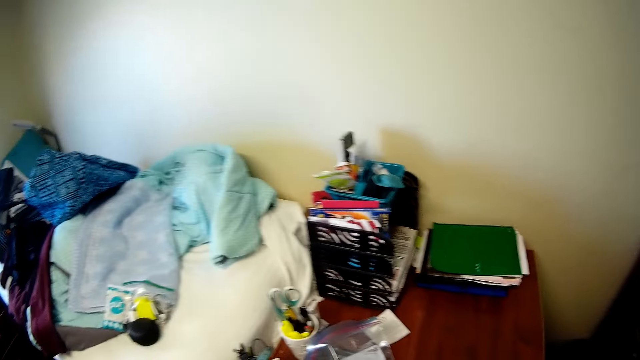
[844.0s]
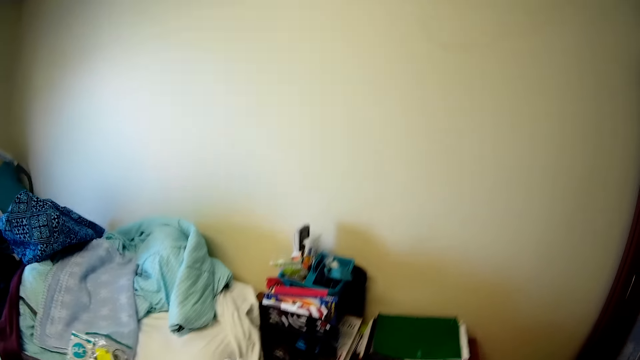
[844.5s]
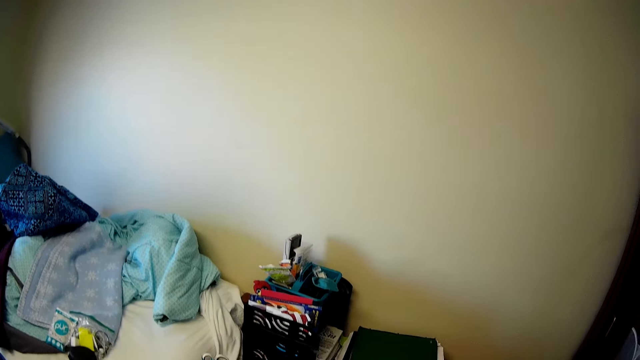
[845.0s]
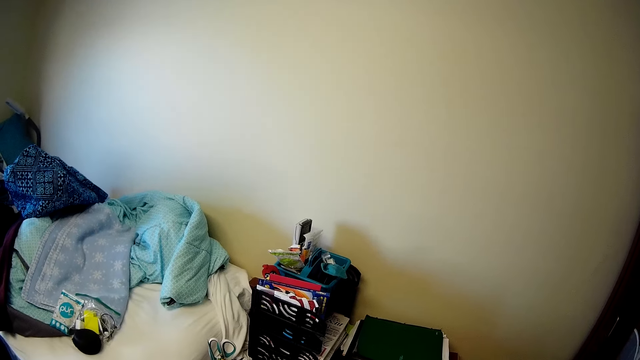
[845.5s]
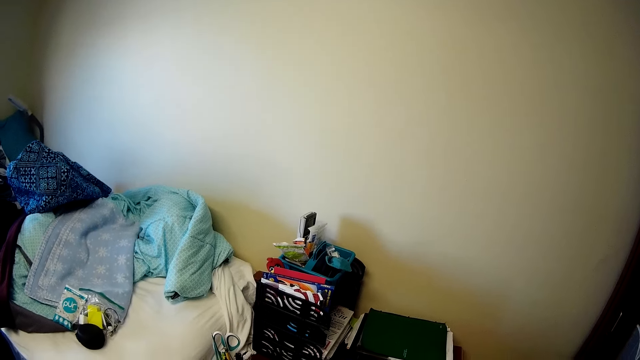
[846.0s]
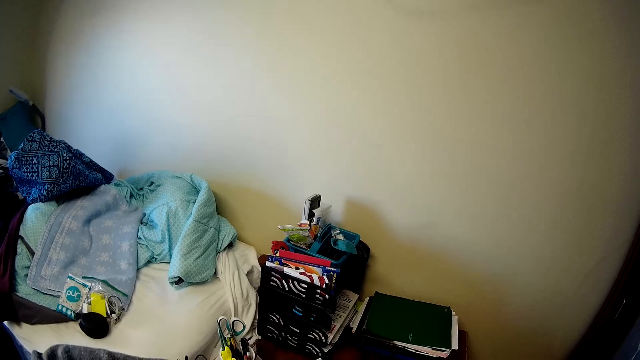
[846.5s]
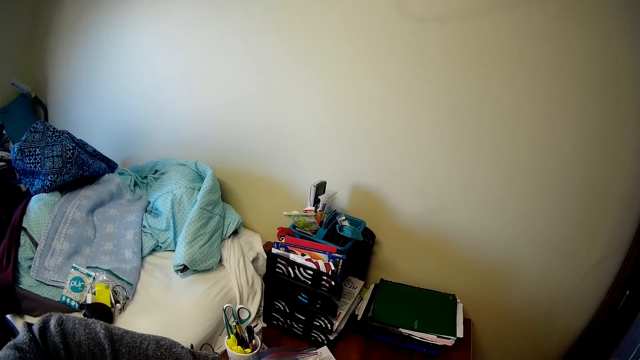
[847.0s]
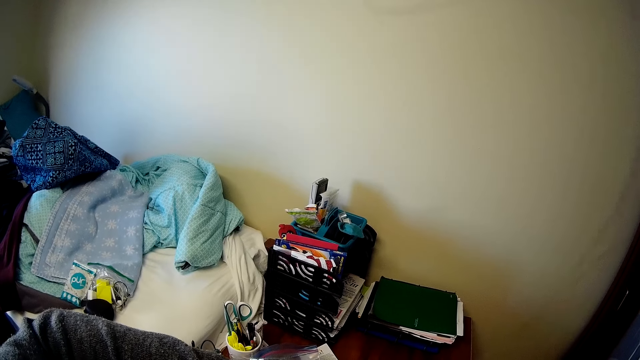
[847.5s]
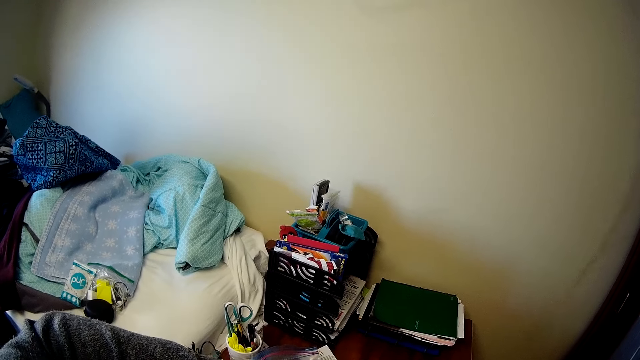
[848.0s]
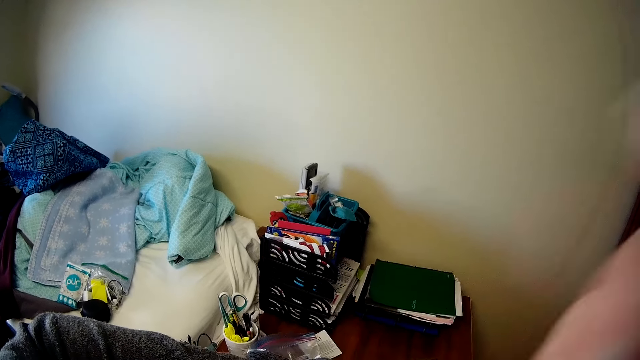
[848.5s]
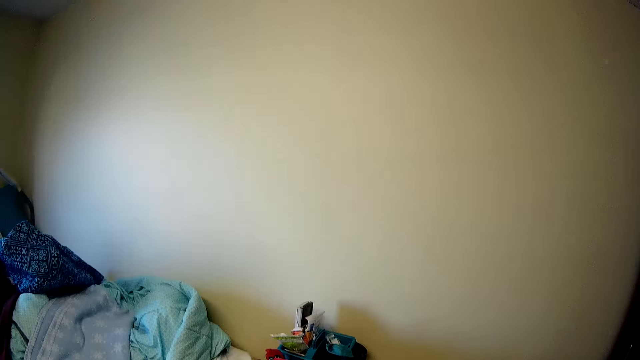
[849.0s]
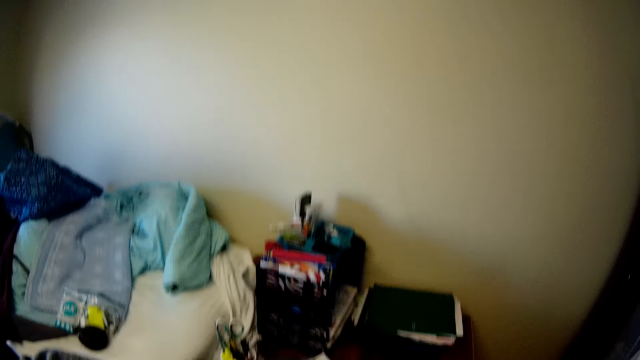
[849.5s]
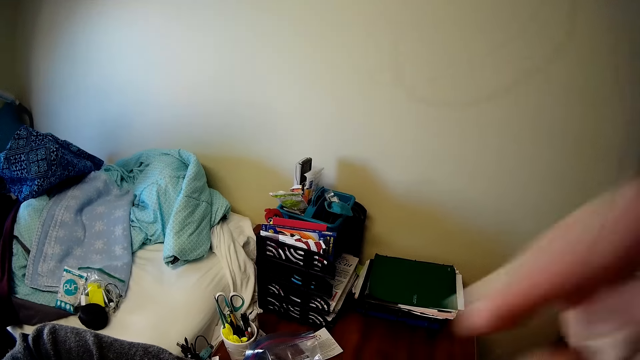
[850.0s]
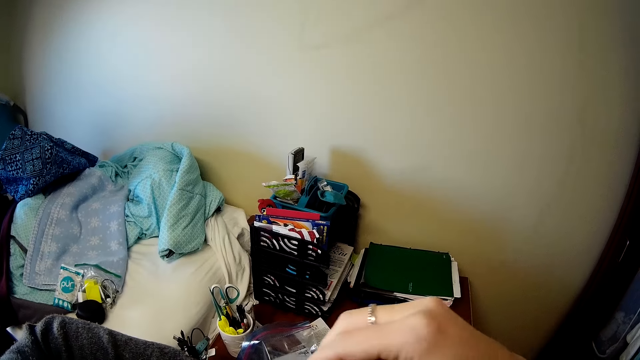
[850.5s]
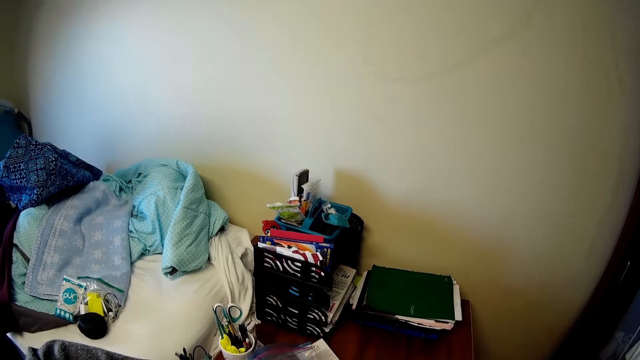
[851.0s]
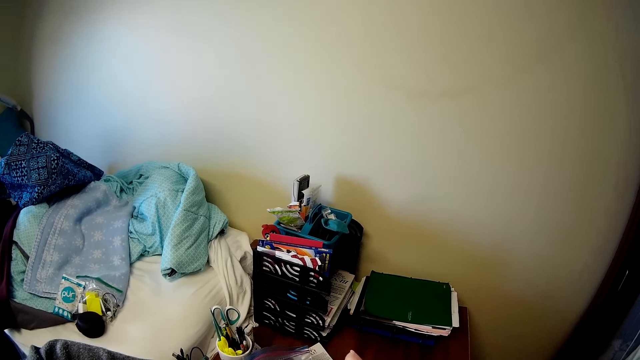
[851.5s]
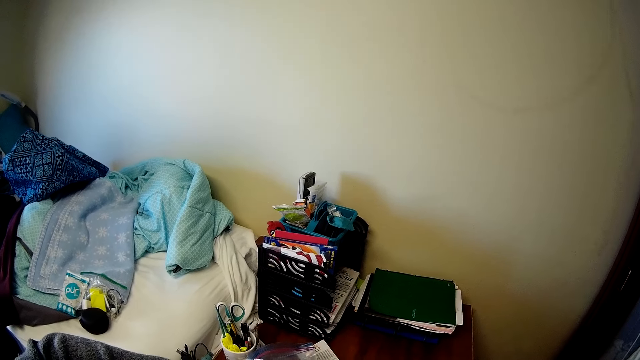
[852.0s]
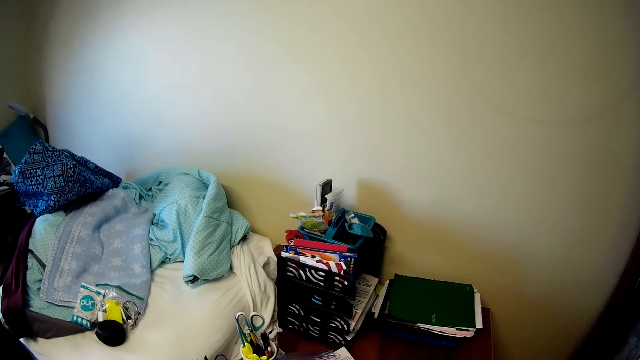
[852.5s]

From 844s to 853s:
The camera wearer is folding clothes. They move hands in the room. They move a right hand.

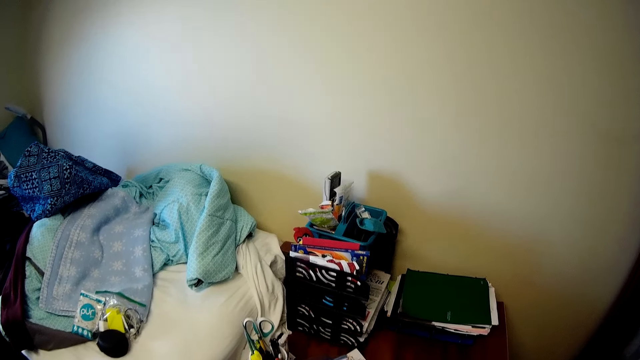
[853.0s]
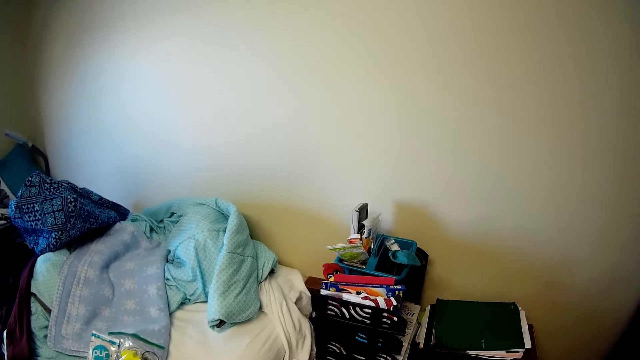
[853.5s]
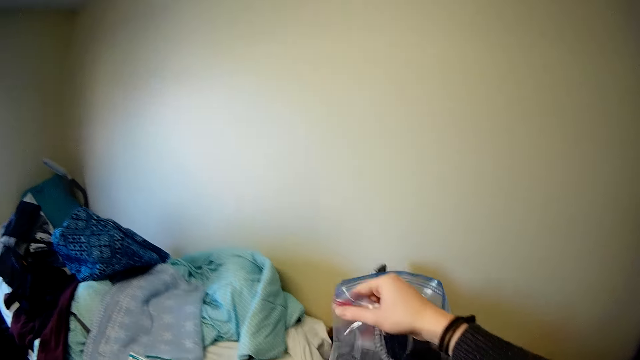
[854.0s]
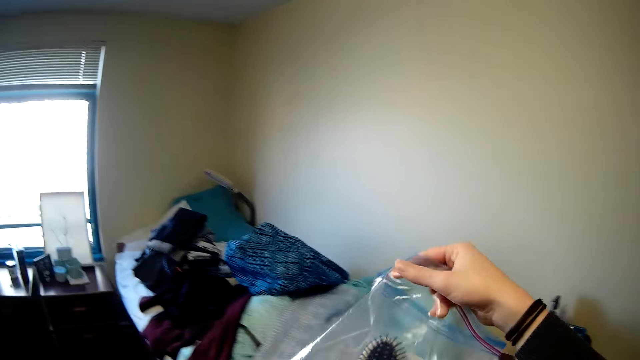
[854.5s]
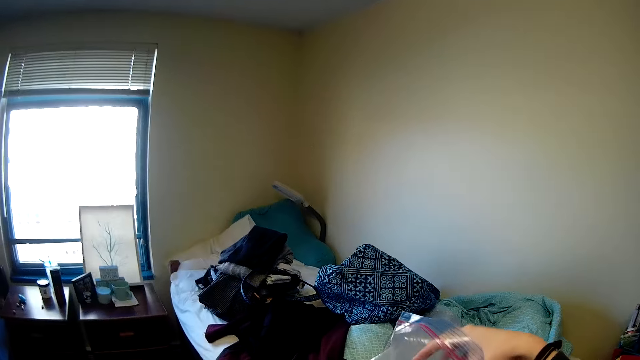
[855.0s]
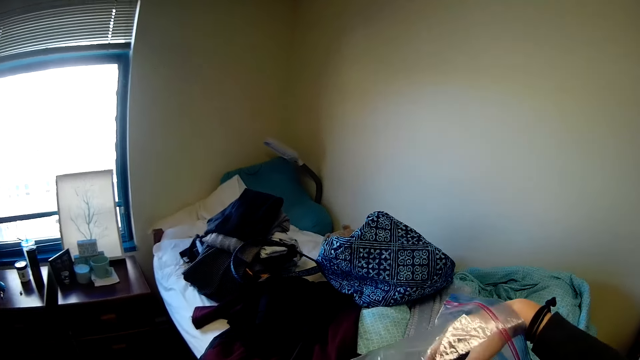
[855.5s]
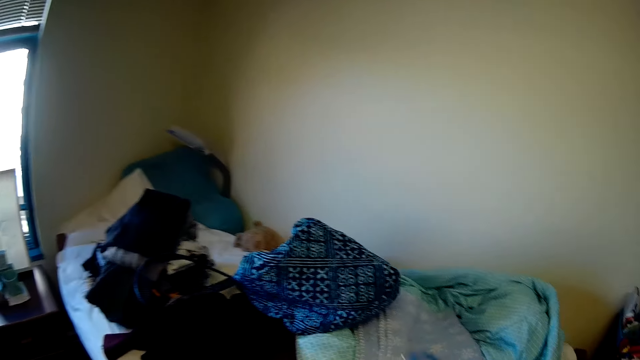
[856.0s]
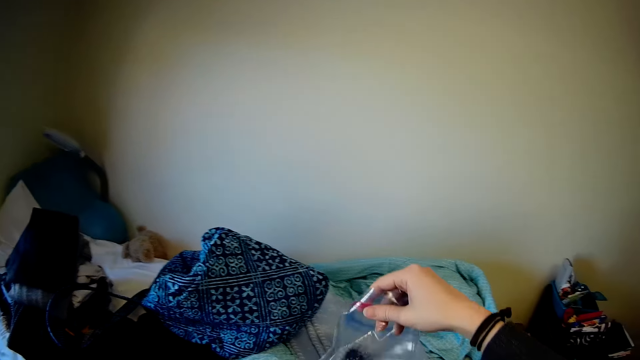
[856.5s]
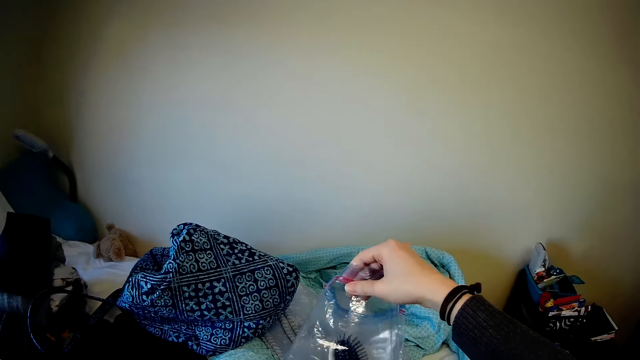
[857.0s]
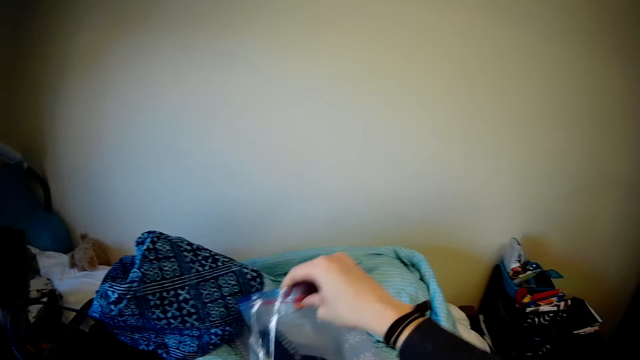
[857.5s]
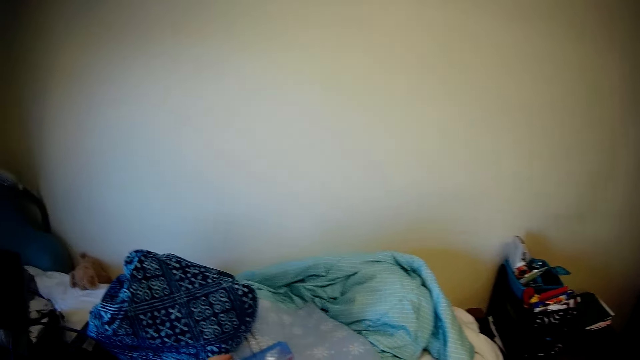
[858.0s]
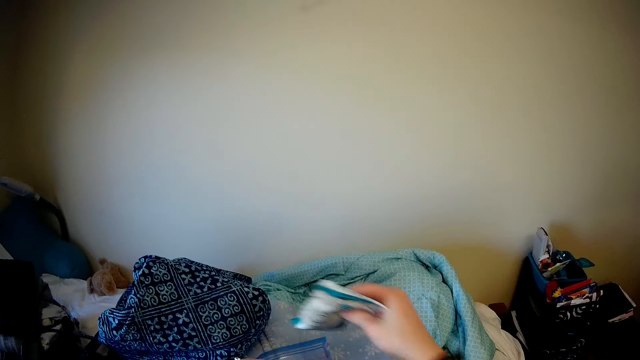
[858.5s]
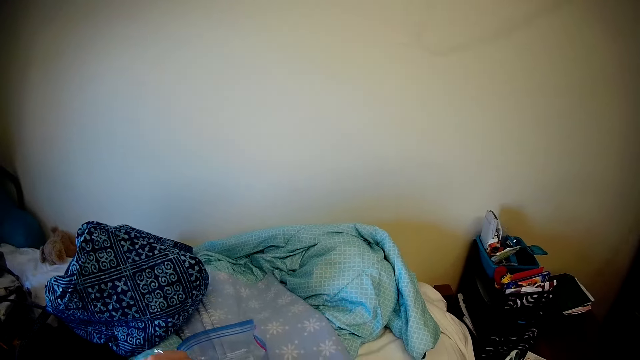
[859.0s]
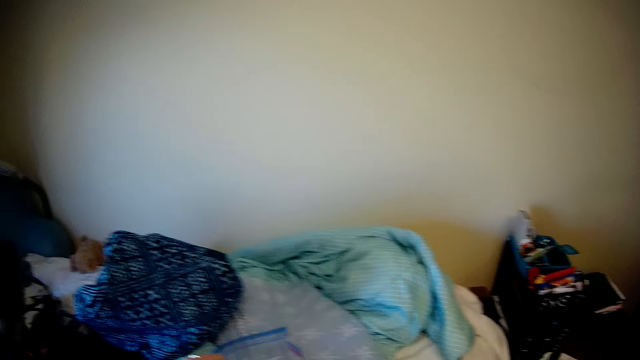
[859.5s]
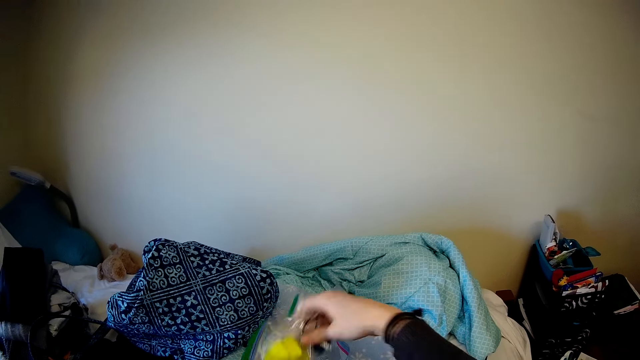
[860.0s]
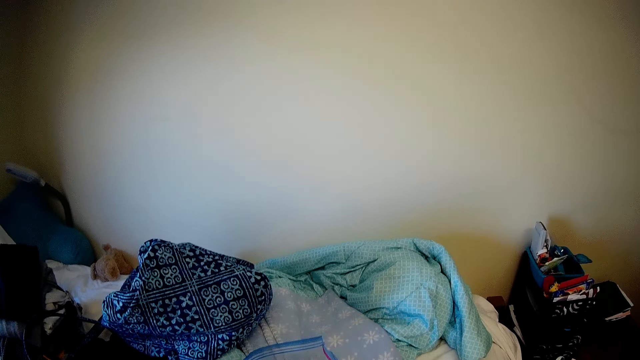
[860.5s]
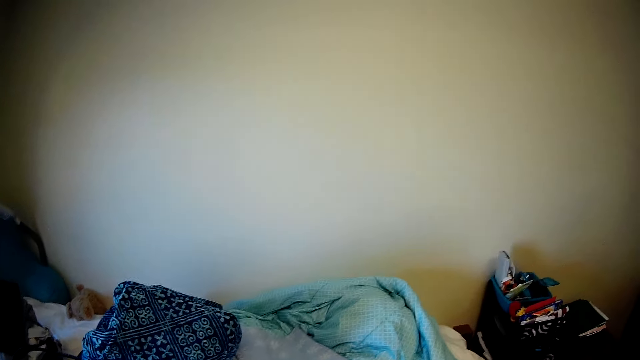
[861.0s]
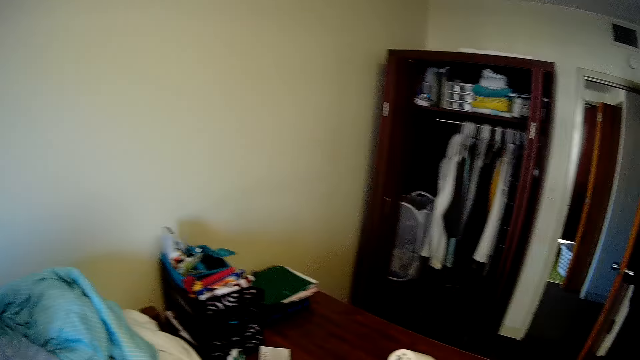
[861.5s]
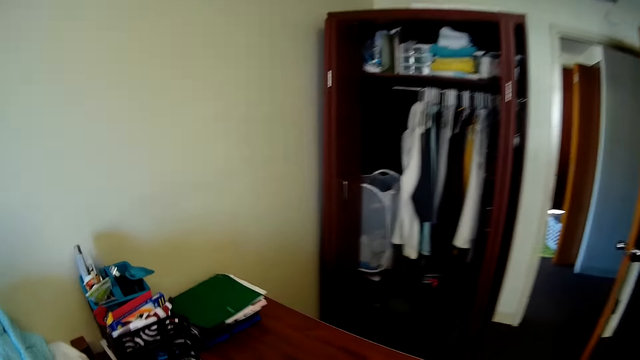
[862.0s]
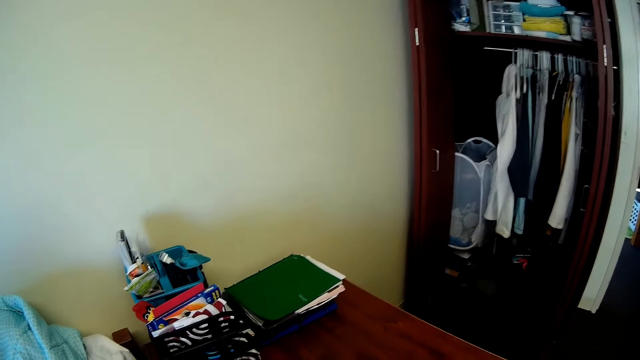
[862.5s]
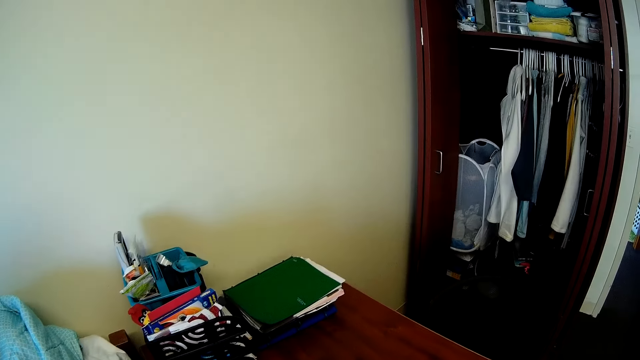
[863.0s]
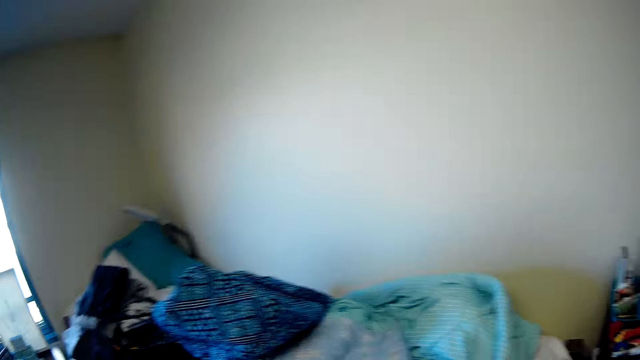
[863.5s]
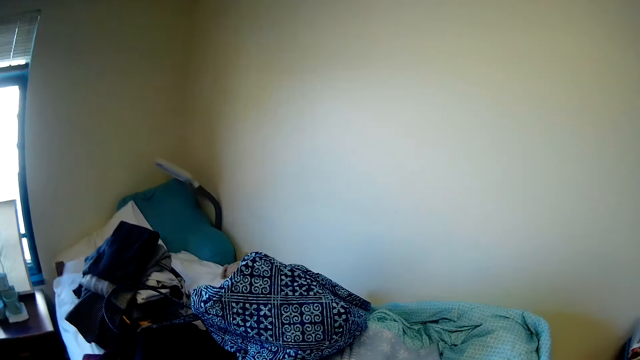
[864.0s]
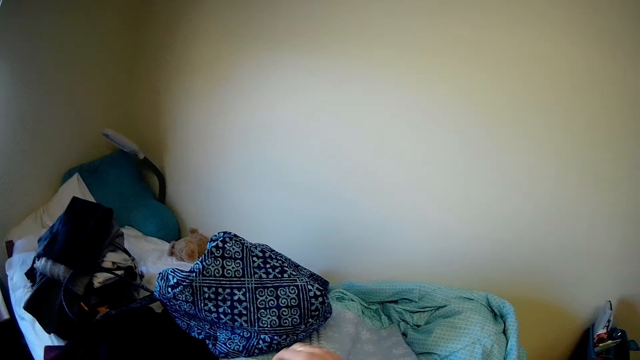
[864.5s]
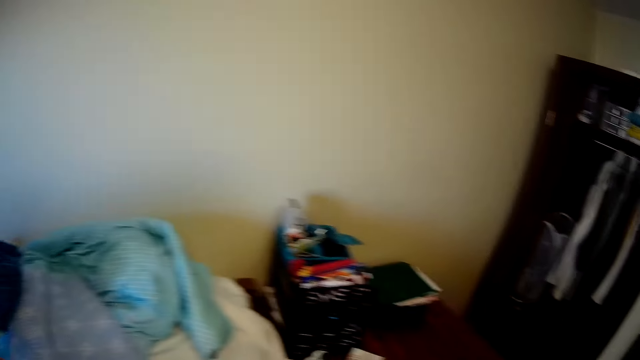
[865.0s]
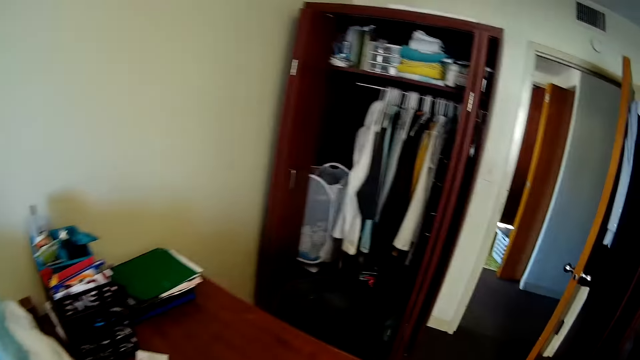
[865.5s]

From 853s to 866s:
The camera wearer picks up a paper bag with a right hand. They hold the paper bag in the right hand. They put something in the paper bag. They put something in the paper bag again. They are putting the socks on the polythene.
